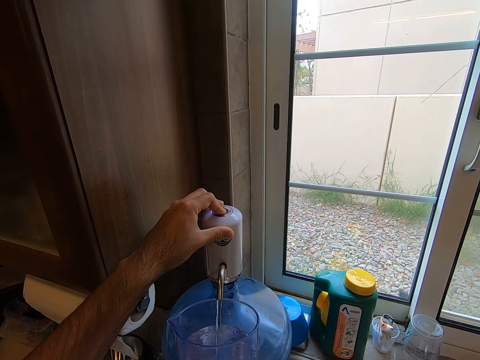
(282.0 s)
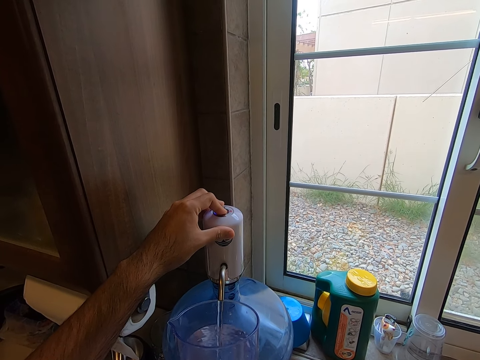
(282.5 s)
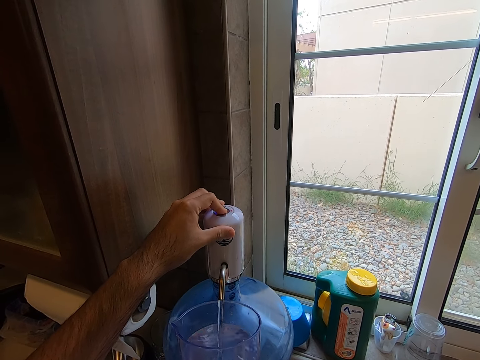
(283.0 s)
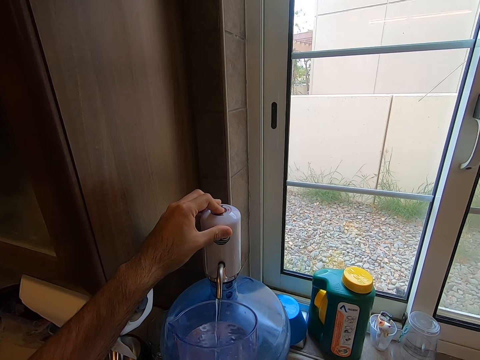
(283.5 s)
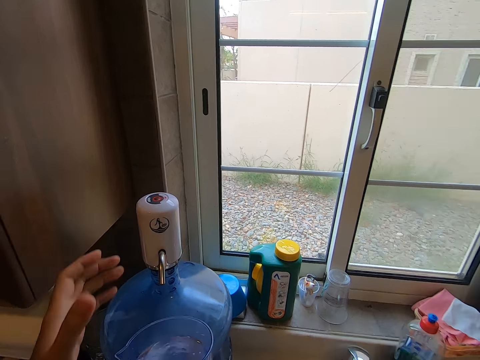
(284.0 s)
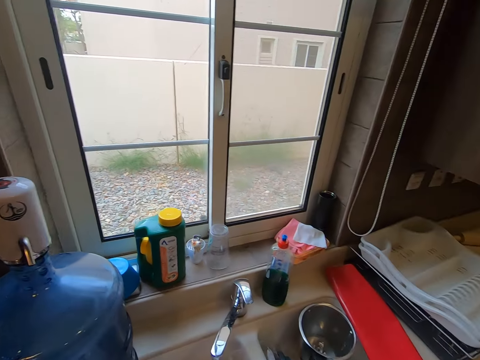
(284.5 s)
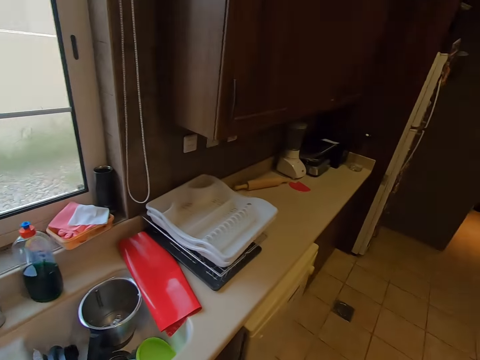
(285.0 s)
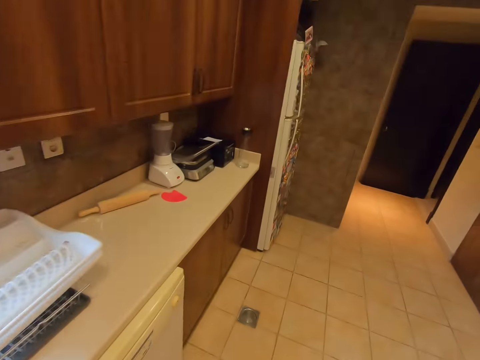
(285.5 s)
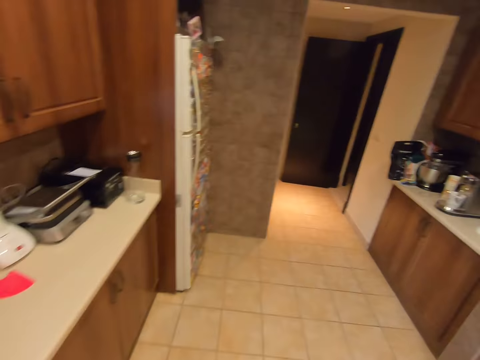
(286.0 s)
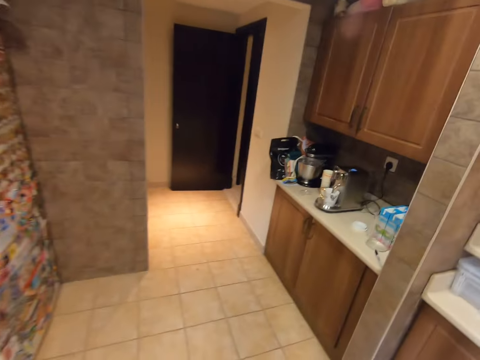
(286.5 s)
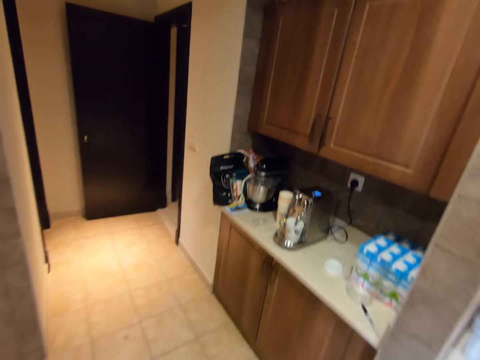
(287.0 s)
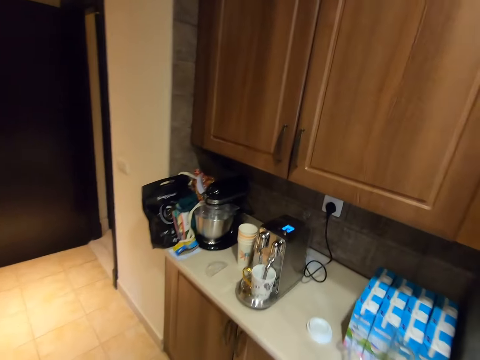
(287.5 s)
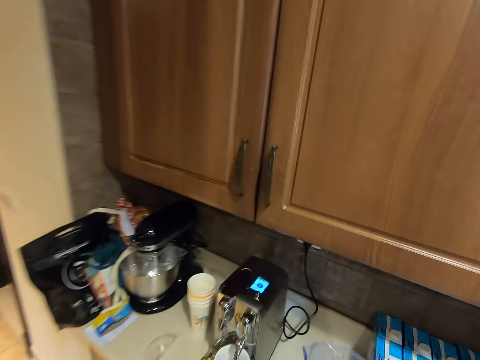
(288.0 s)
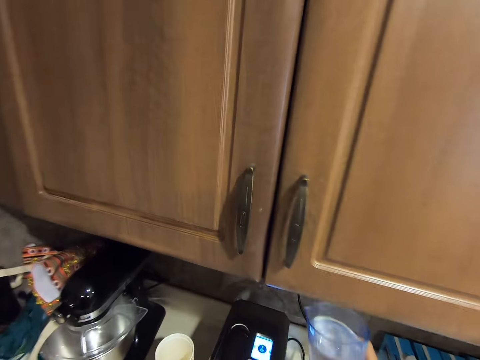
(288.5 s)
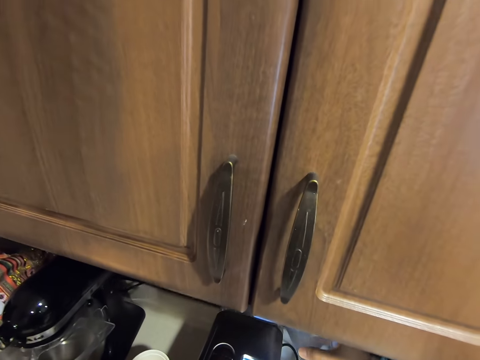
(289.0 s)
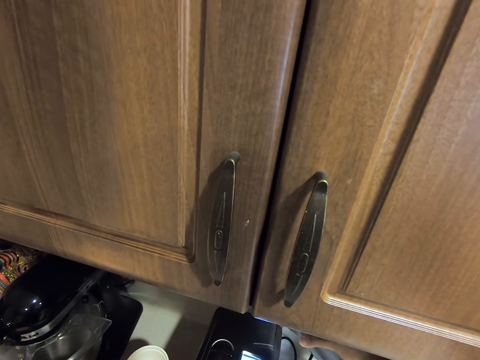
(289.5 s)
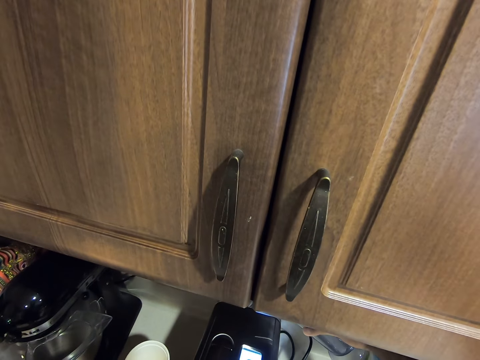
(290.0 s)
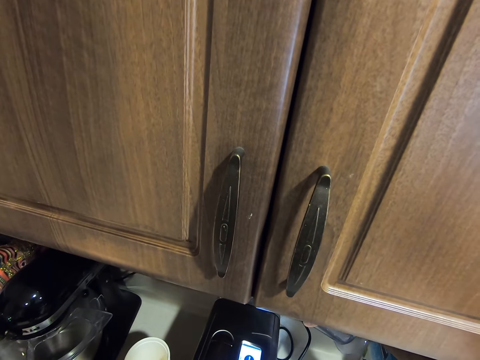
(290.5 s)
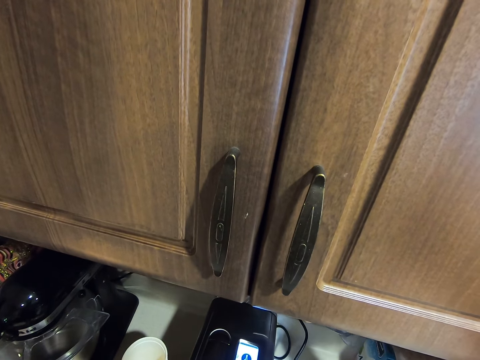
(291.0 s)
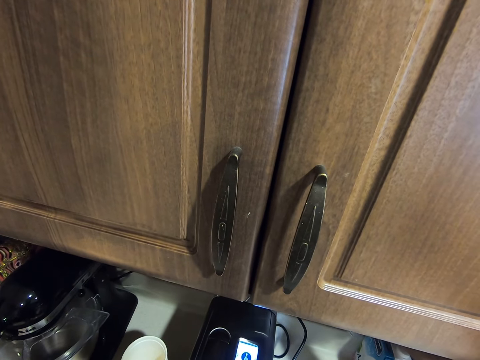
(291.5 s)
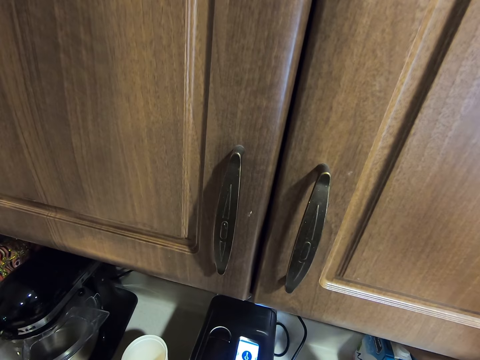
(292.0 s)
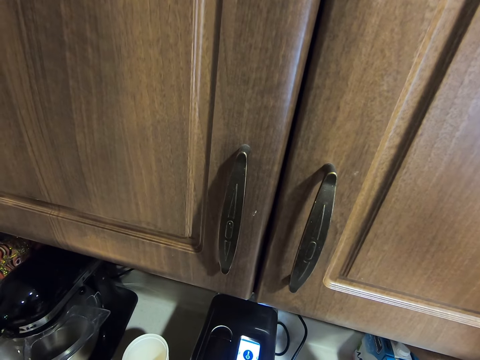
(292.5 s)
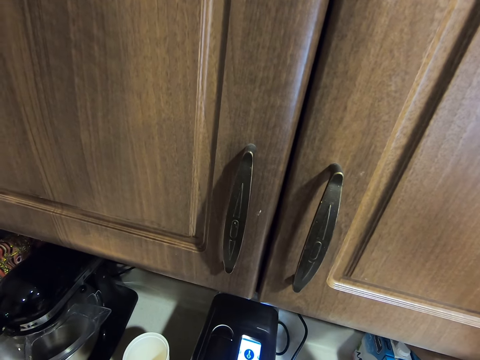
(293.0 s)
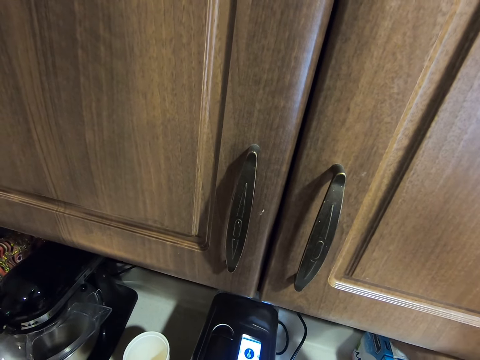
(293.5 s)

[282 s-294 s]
The camera wearer presses a button on the dispenser. They pour water into the coffee maker. They turn around with the jug of water. They pour the water in the glass cup in the coffee maker on a kitchen slab.

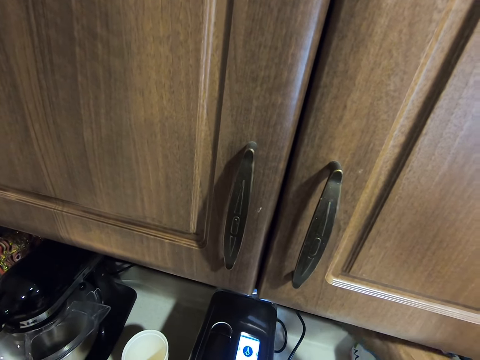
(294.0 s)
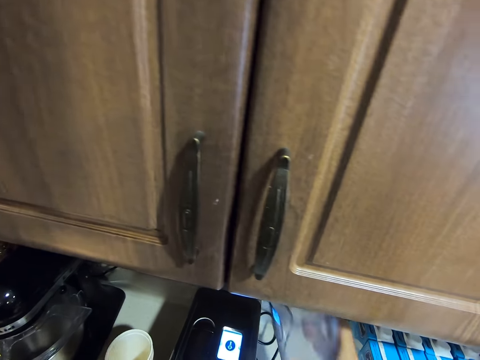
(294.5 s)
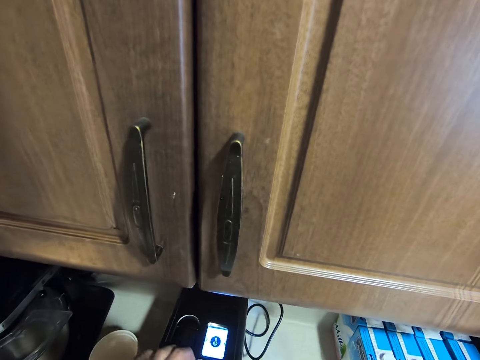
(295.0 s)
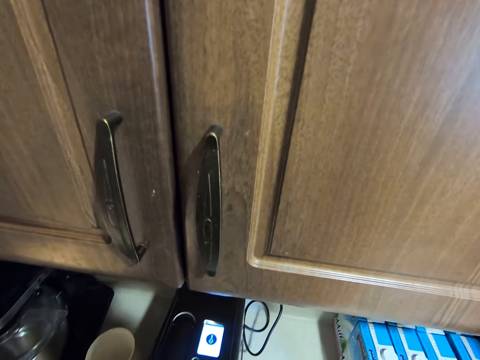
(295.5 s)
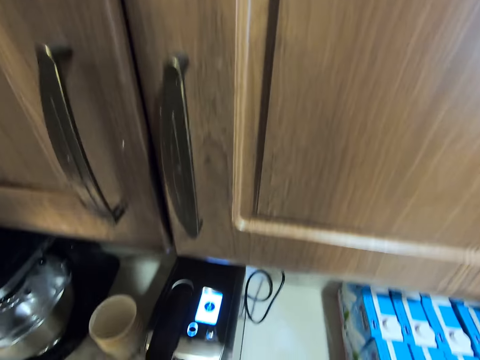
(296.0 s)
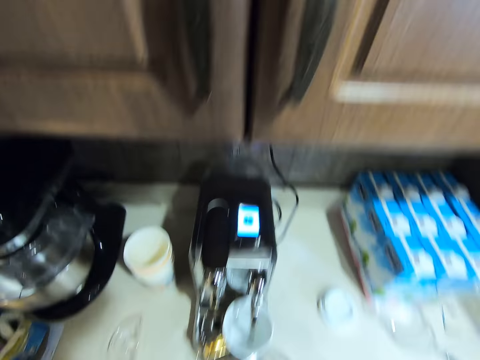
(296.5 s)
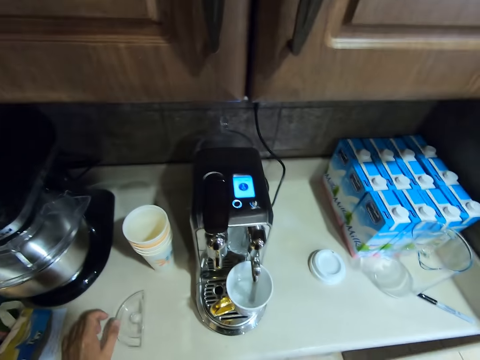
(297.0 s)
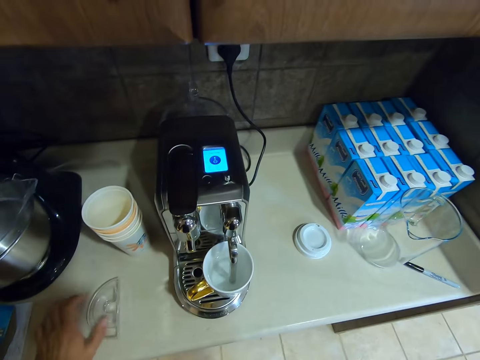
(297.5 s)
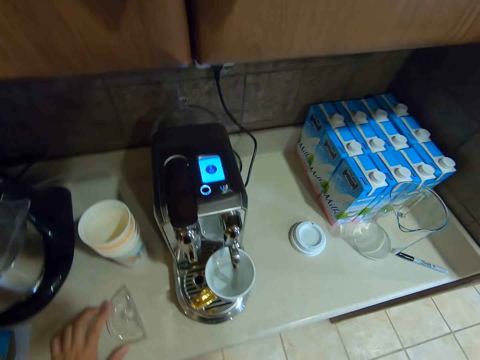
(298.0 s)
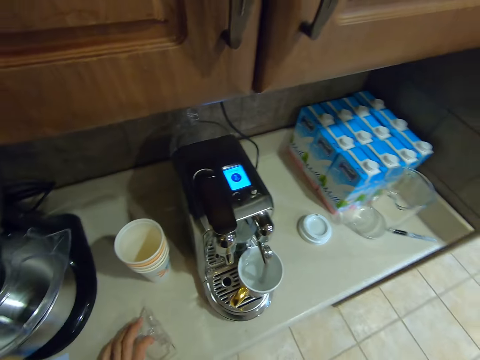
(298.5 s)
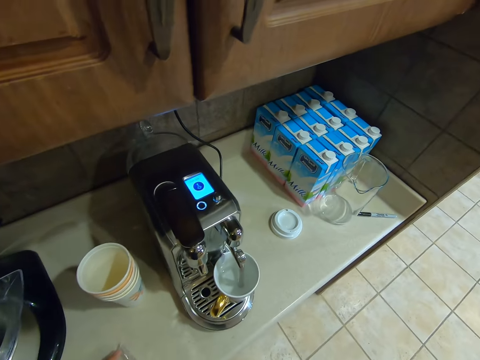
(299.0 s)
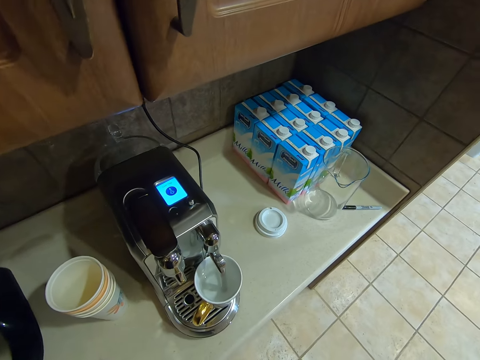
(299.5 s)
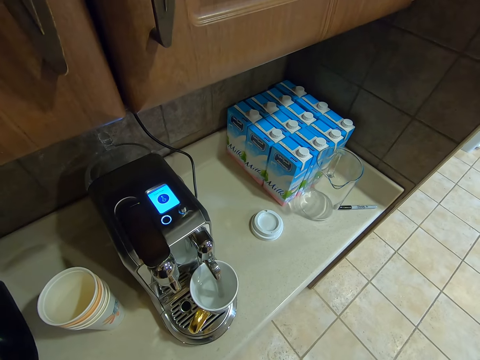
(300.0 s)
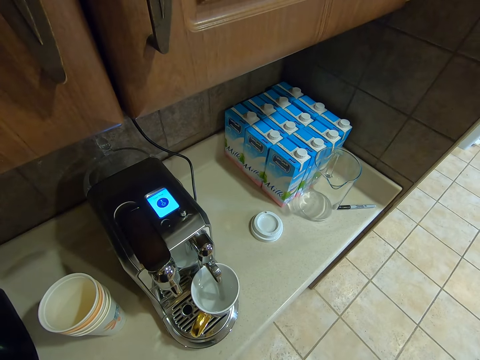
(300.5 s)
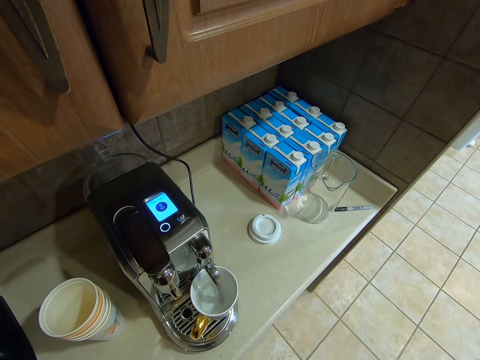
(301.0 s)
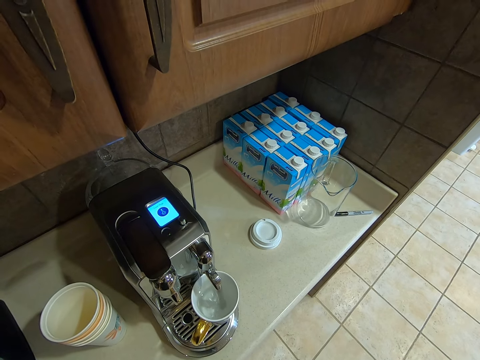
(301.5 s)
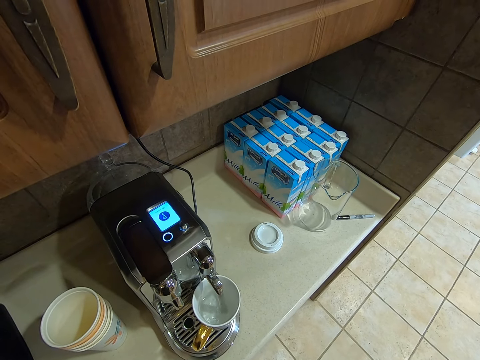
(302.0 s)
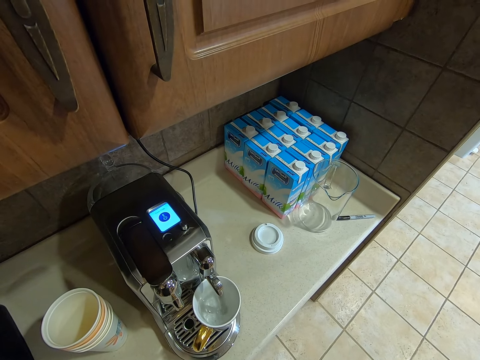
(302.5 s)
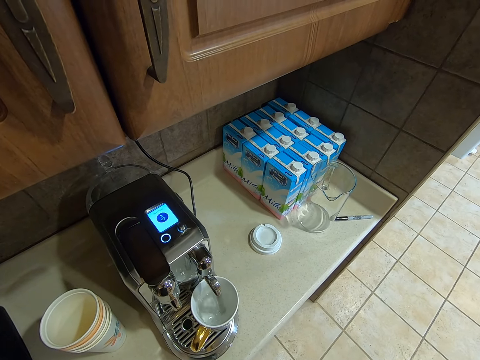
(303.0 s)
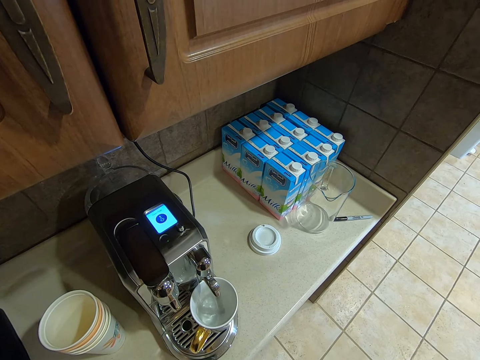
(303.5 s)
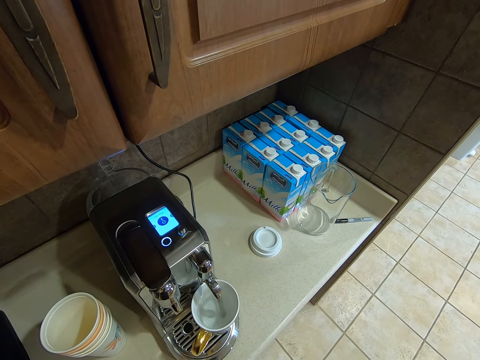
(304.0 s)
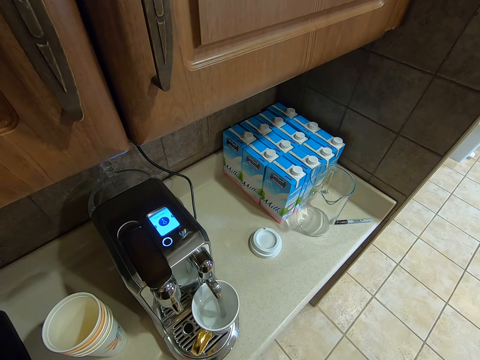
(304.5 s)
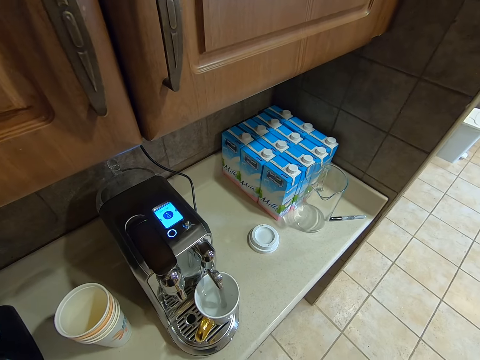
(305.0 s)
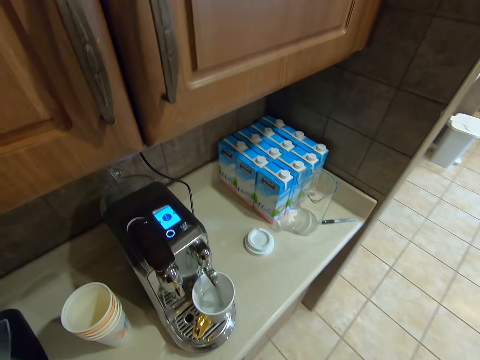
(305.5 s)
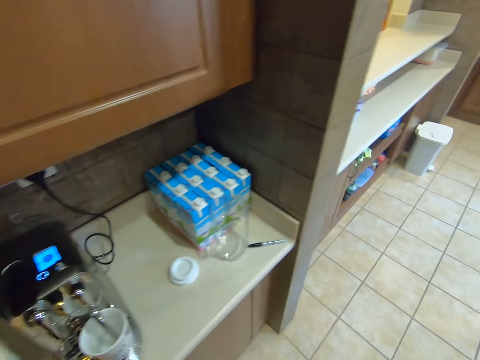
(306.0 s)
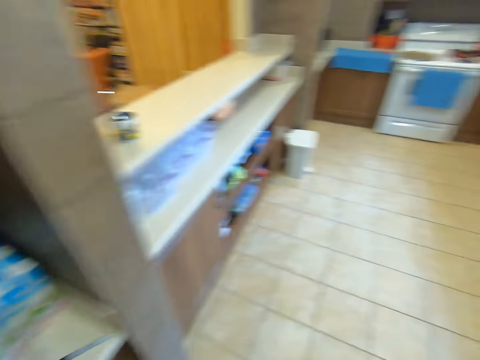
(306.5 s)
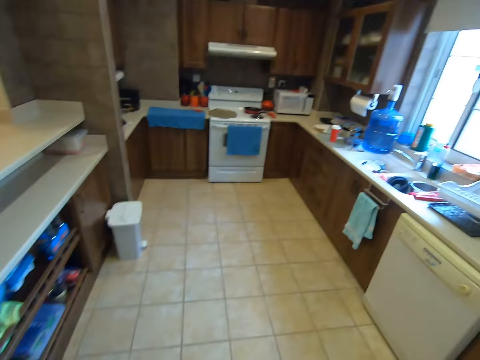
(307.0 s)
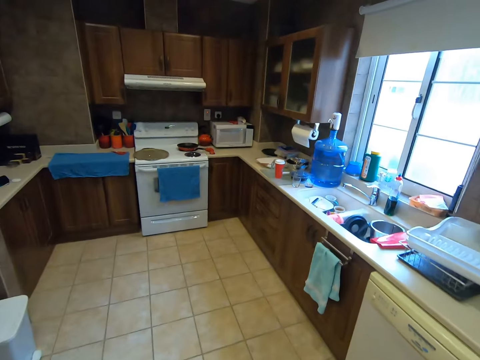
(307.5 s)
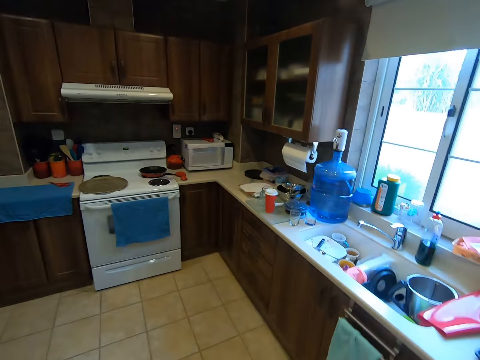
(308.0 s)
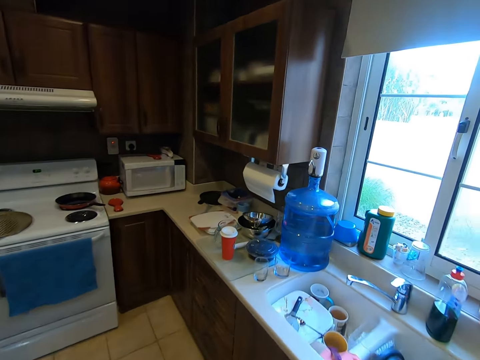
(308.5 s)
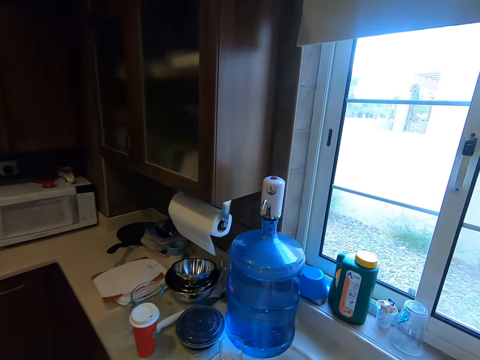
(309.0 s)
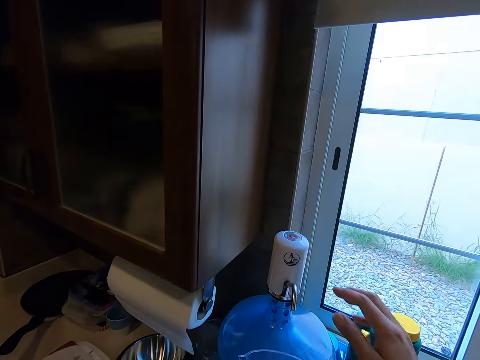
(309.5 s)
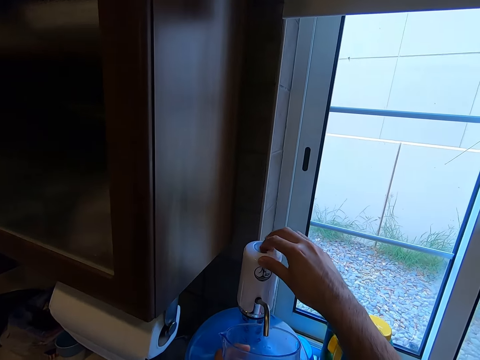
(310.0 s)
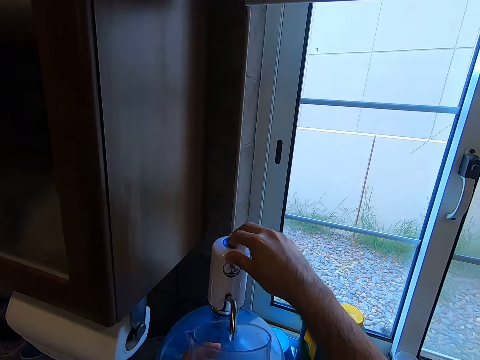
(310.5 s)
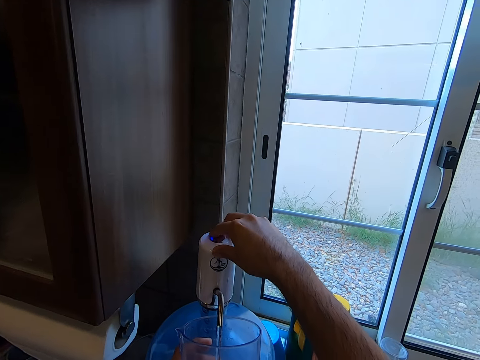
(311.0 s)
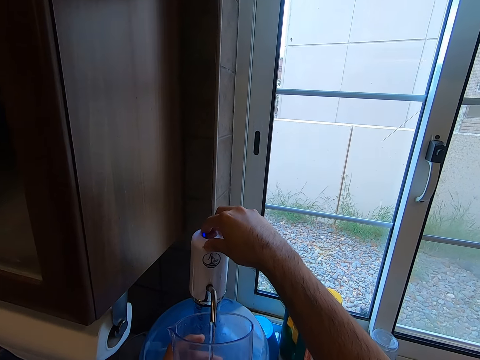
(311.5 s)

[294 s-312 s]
The camera wearer turns the tea maker dispenser on. They touch a plastic on the kitchen cupboard. They fiddle with the cover of the coffee maker. They move to the water dispenser. They turn on the dispenser to fetch water in the jug. They fill the glass cup with water from the tap.
